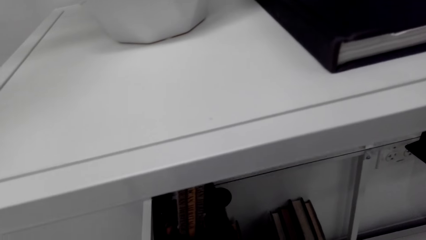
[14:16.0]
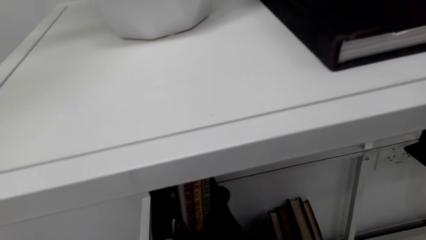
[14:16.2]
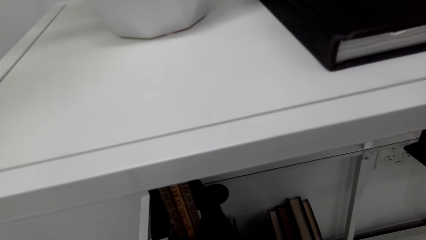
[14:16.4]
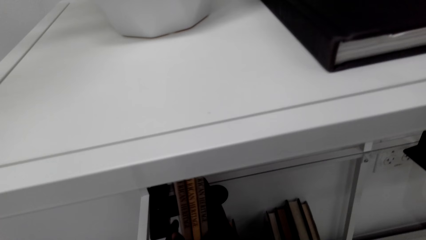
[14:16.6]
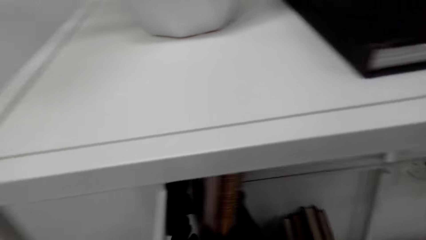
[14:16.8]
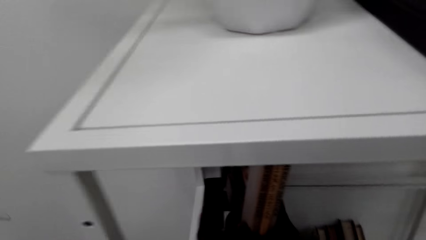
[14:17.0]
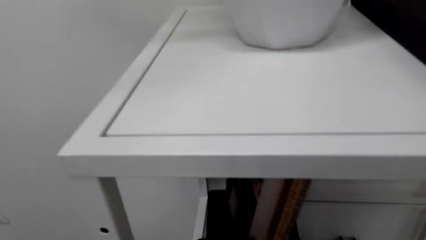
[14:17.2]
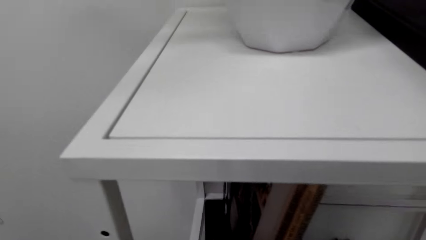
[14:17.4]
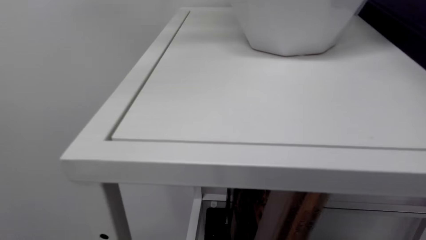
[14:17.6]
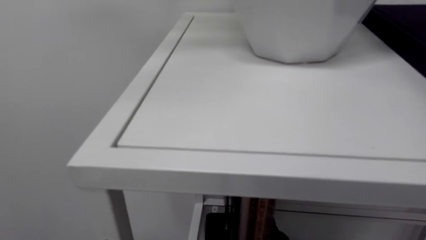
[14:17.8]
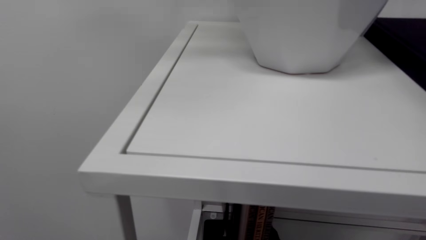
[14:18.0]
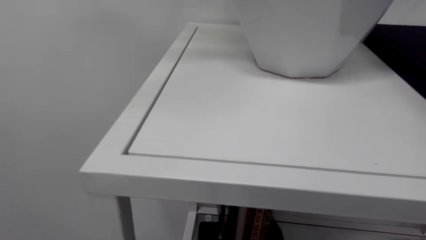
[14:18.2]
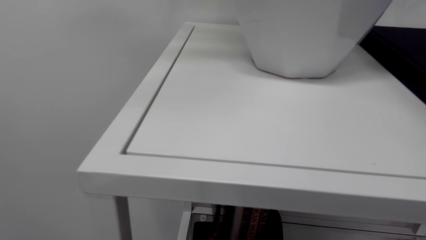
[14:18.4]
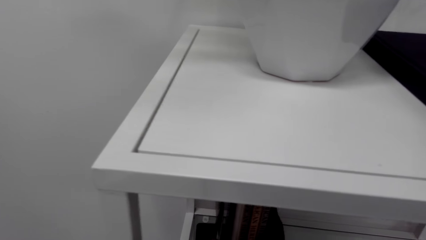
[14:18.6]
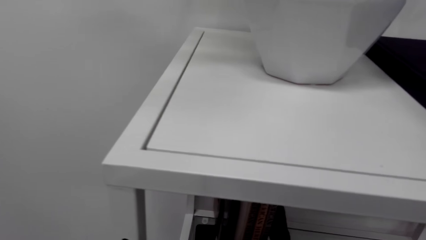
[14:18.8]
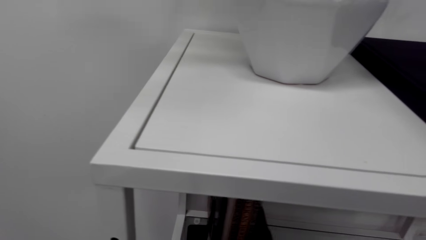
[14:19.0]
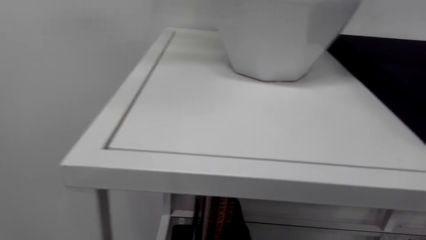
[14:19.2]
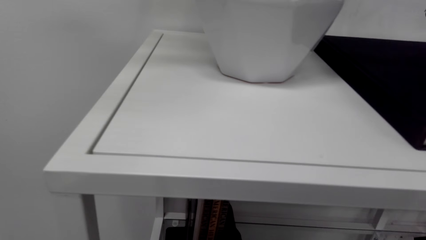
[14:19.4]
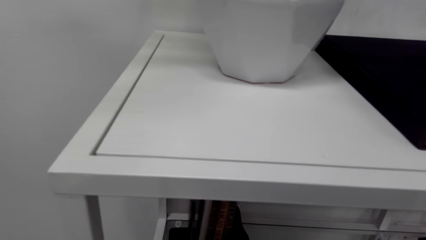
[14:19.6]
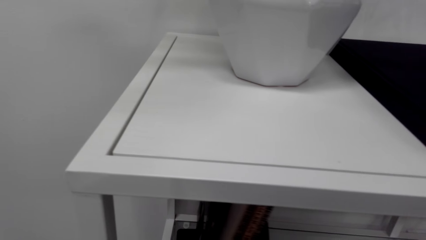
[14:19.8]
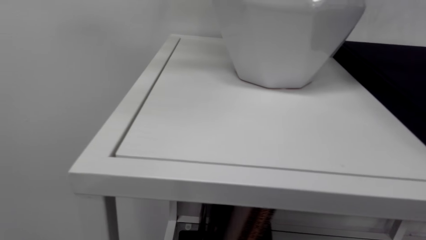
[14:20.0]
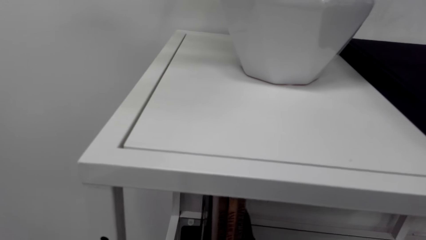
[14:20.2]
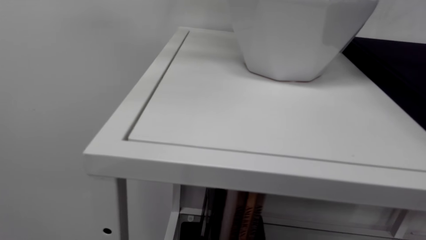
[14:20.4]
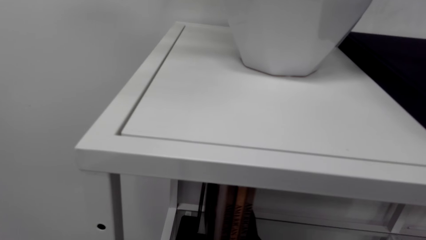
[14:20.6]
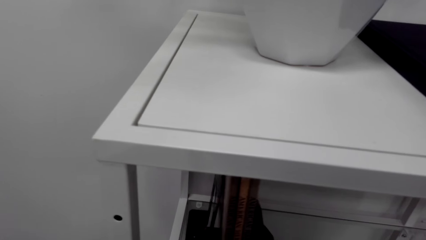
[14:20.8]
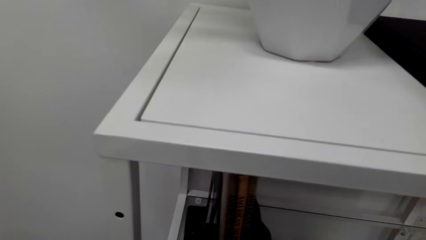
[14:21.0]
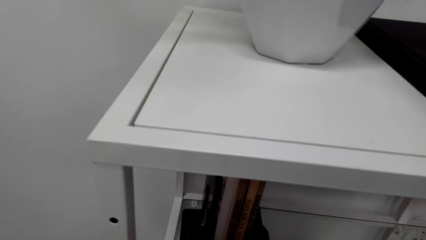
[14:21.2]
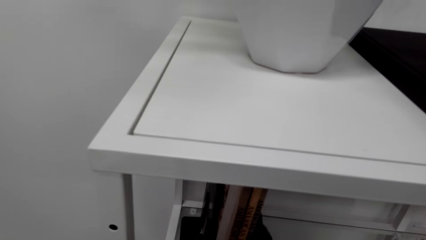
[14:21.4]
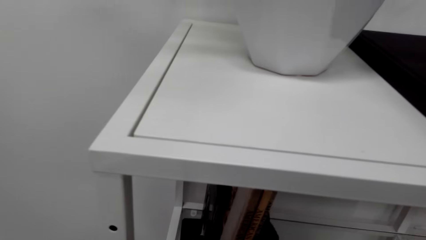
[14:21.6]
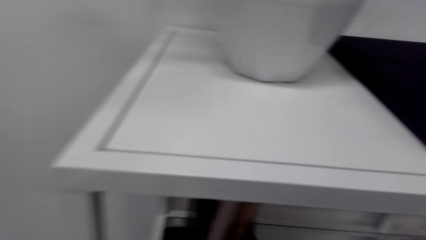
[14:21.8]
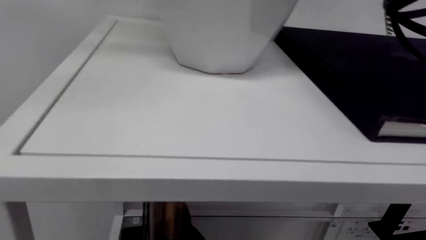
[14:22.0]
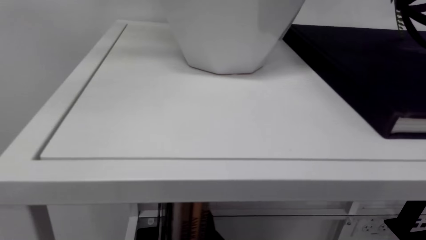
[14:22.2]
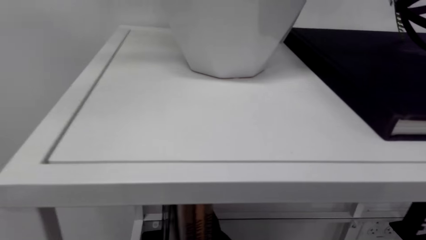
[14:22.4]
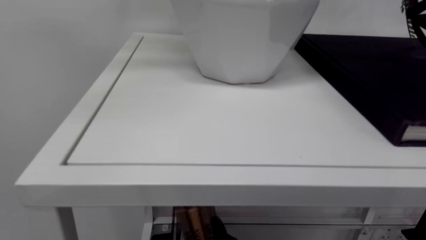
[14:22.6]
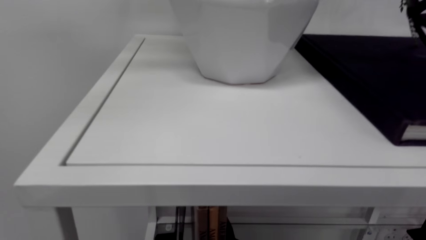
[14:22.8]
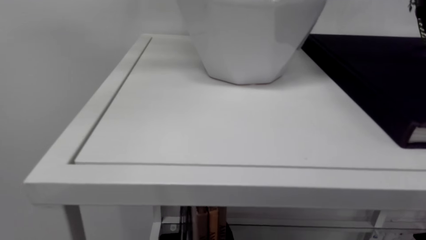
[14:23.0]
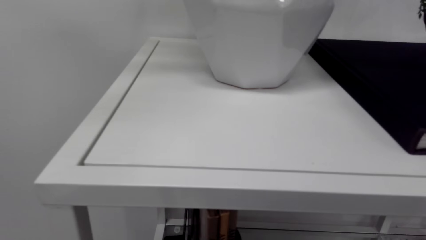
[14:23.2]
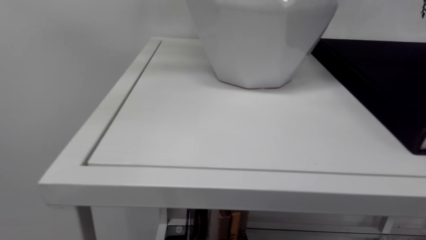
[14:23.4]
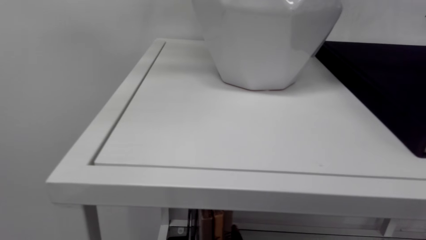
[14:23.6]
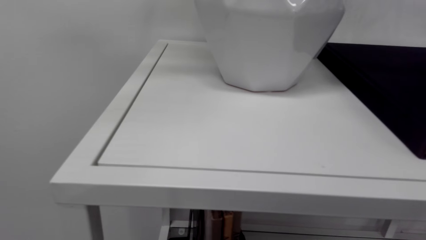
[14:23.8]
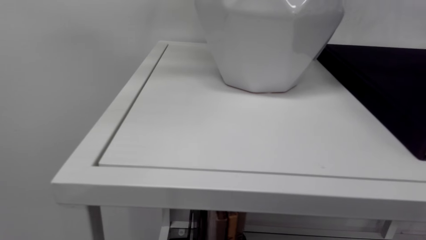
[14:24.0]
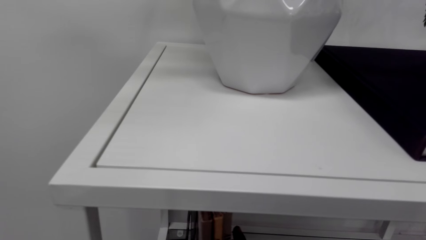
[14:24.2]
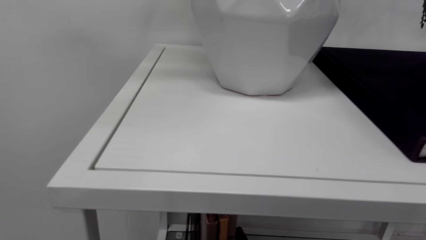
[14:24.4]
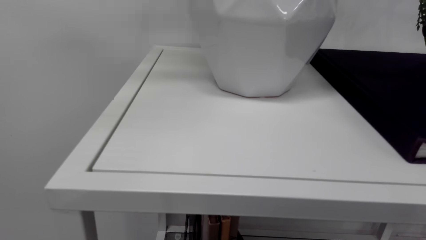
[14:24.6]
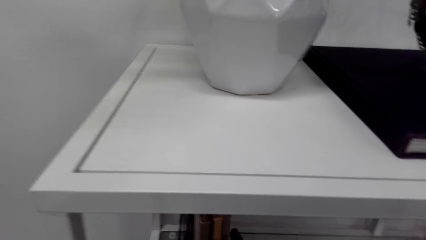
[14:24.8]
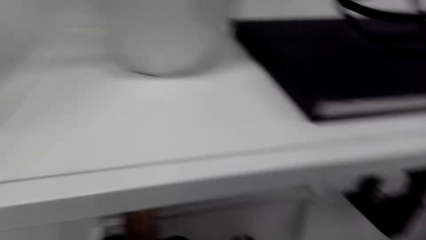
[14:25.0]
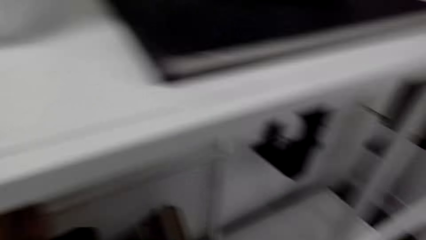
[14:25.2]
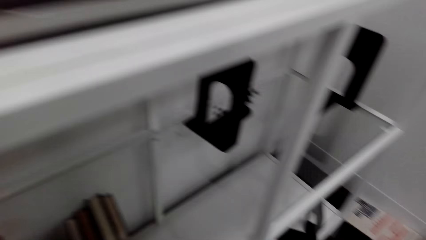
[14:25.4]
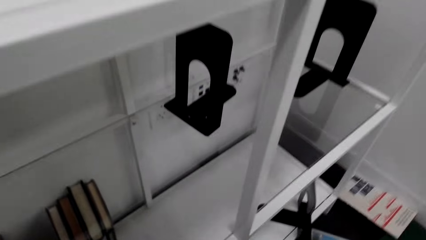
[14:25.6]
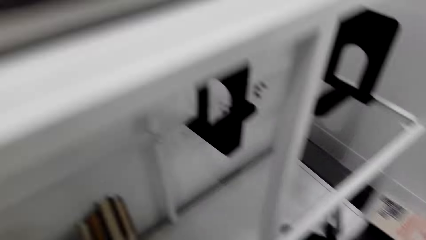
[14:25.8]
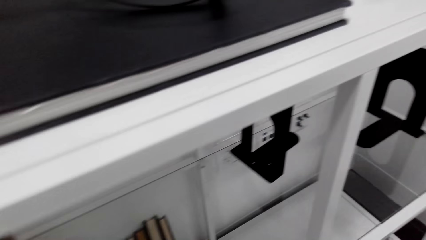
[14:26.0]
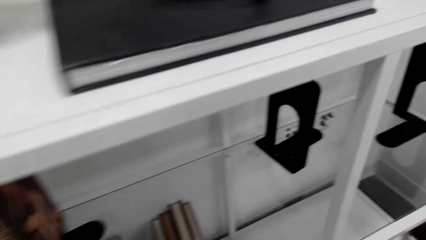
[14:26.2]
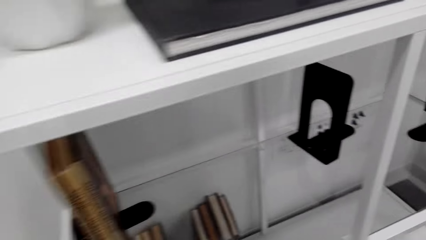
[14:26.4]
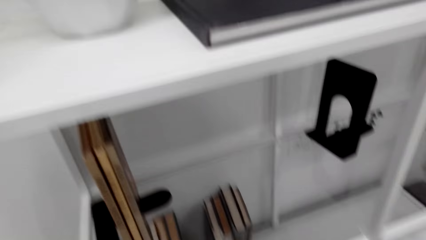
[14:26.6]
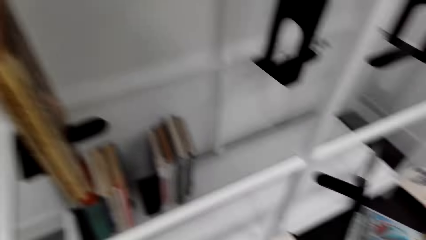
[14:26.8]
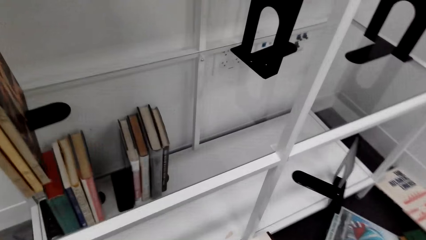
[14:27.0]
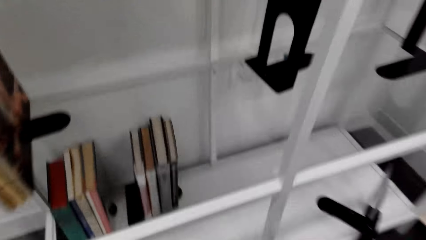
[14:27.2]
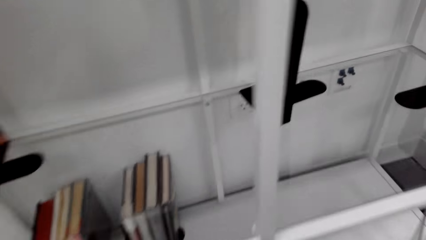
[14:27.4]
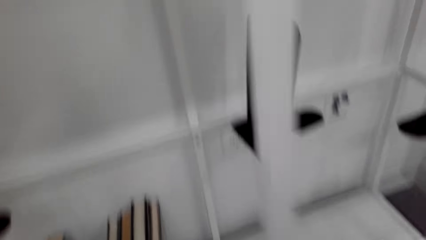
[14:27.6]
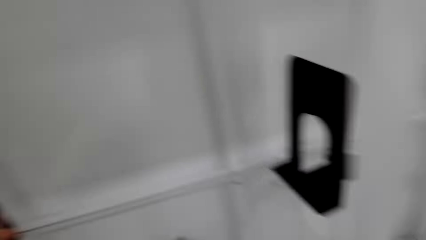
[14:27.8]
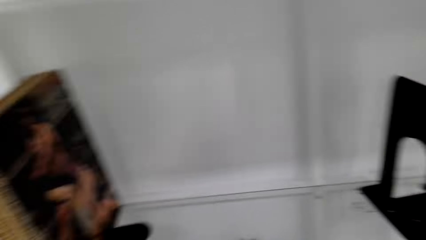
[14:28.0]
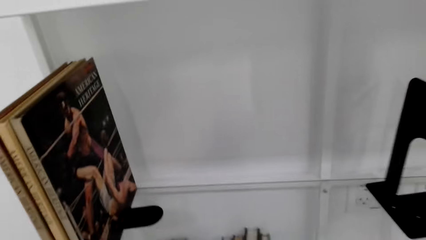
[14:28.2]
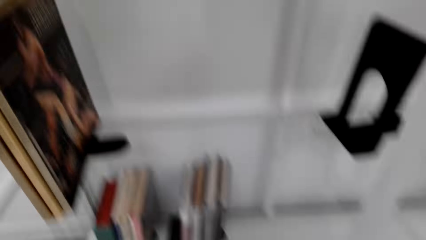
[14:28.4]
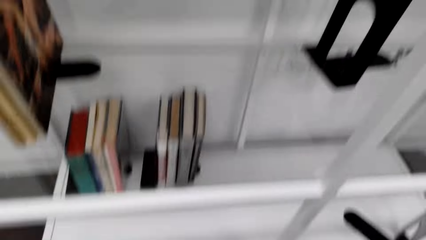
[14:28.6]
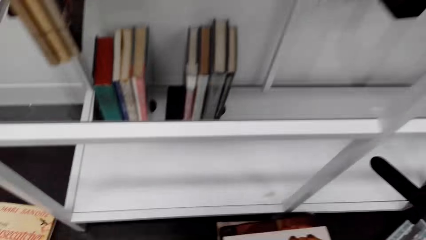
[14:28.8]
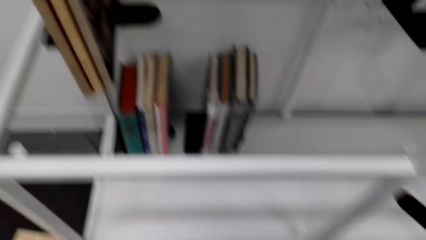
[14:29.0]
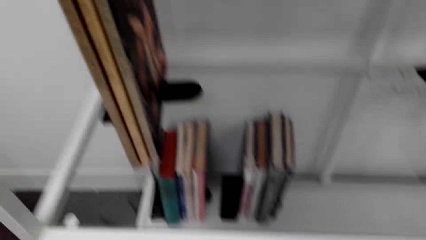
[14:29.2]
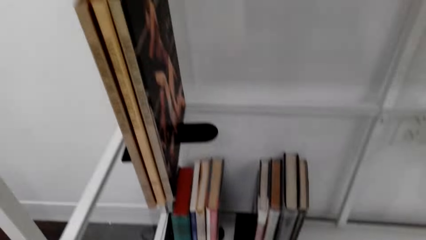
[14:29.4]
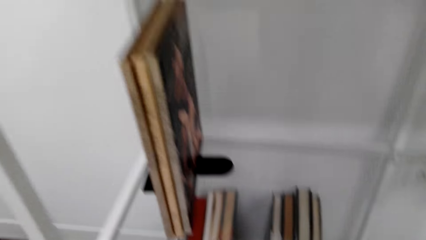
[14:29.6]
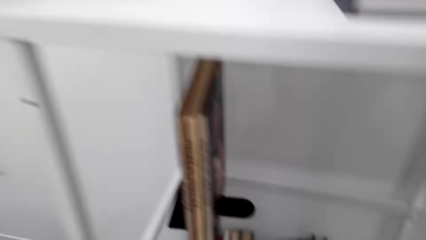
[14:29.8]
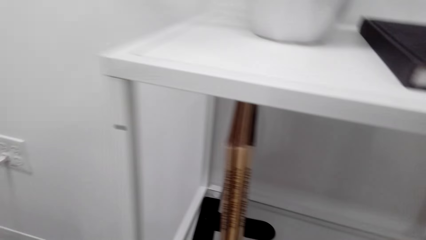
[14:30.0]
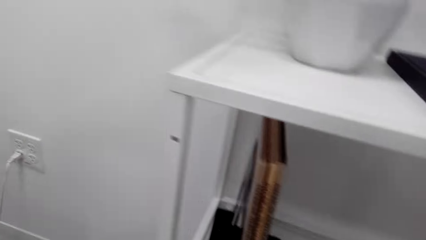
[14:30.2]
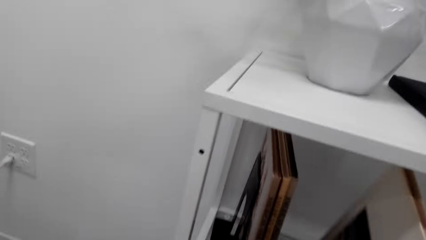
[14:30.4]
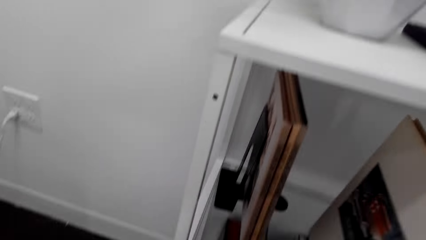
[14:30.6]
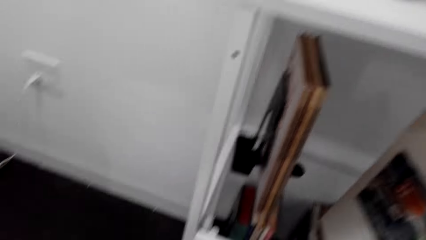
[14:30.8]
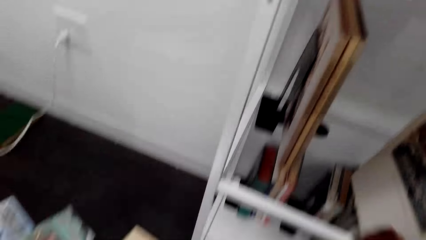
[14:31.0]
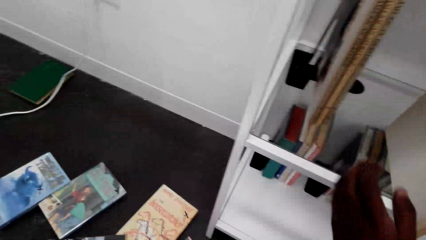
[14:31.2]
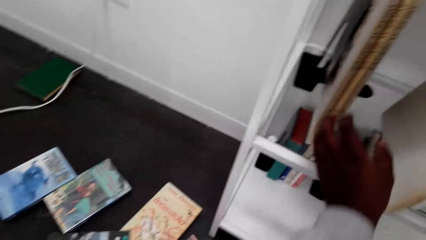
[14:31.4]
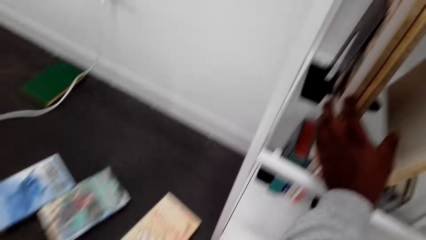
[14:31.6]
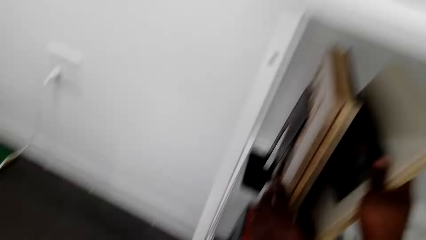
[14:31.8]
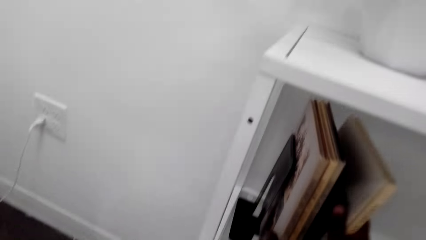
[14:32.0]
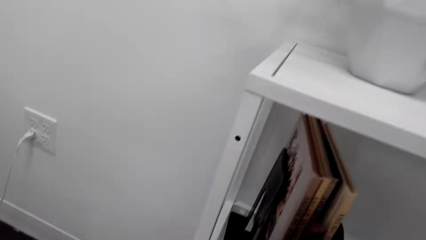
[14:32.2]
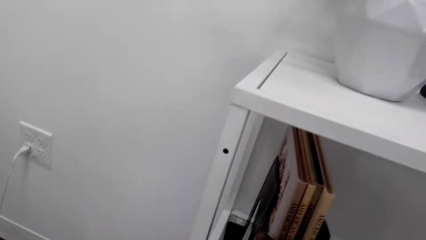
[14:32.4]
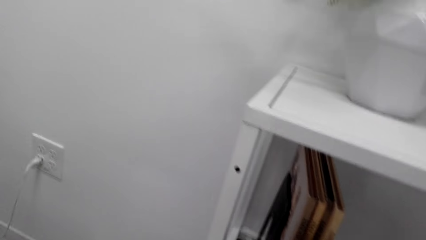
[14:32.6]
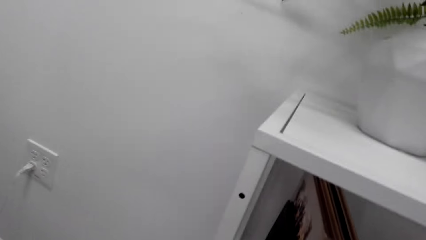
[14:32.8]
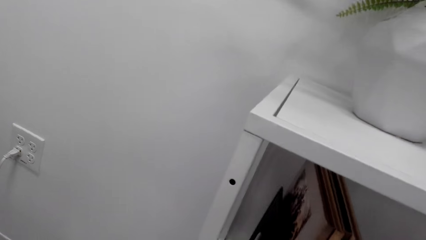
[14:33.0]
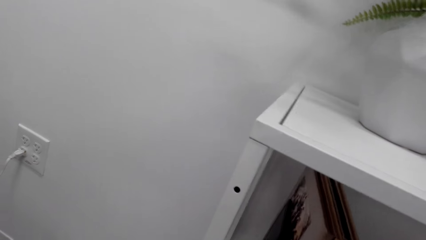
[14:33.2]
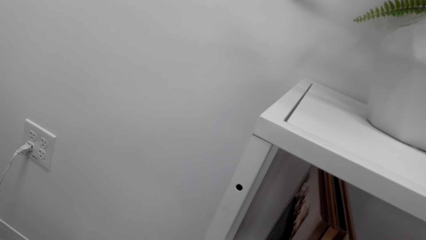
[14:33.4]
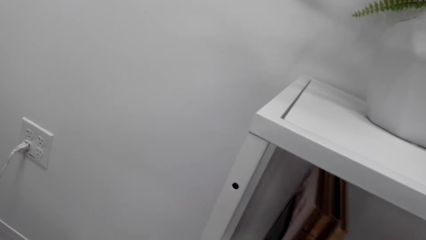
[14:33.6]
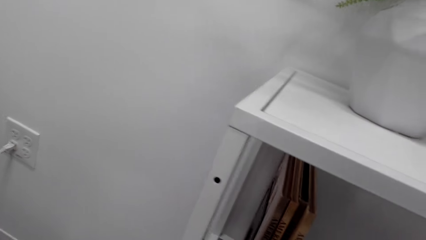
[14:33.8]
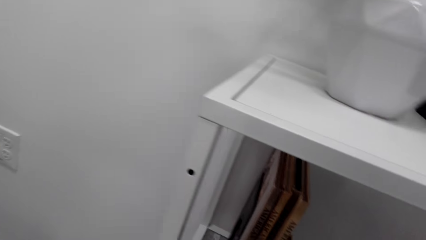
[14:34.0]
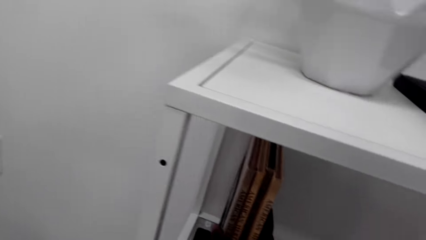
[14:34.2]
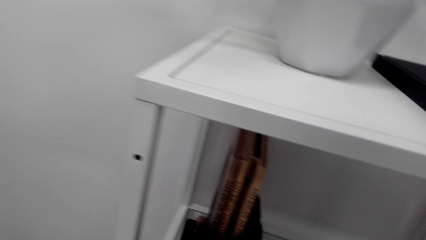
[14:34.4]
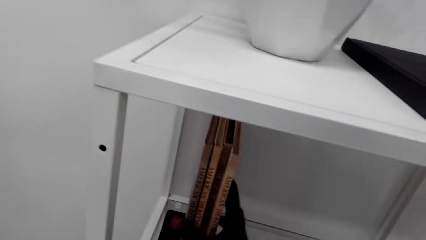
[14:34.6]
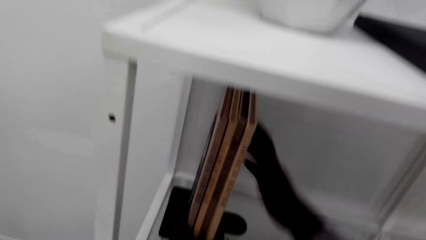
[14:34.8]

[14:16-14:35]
The camera wearer arranges a book on the shelf. They look around and check the shelf. They place a book in the shelf.
